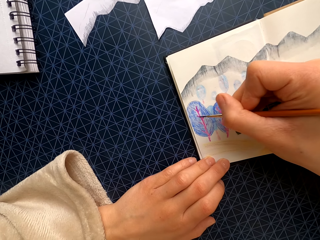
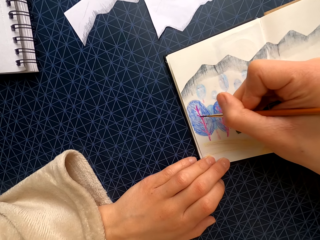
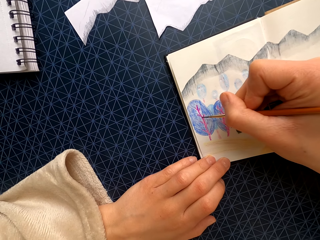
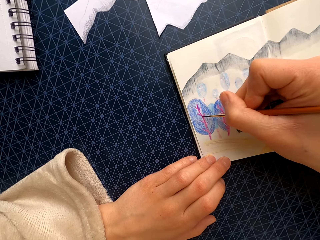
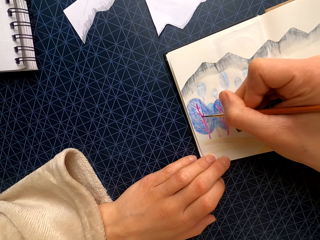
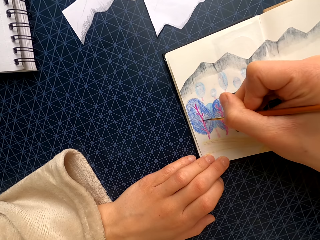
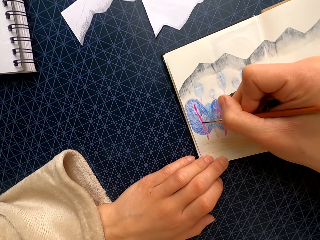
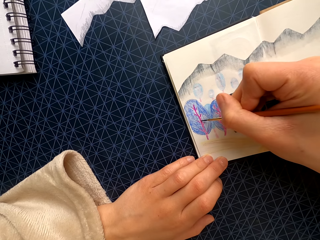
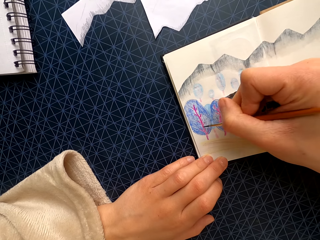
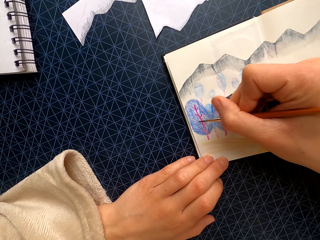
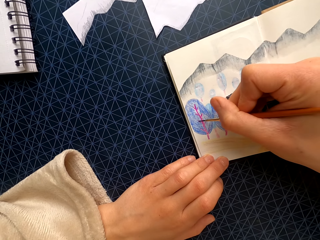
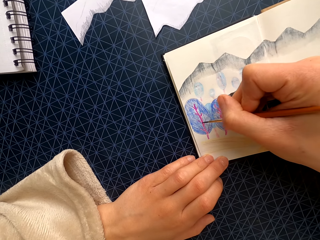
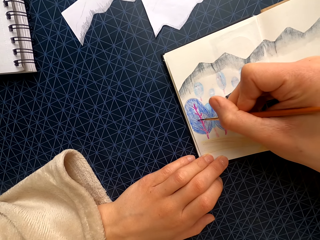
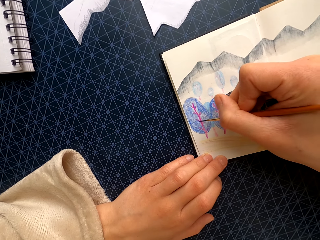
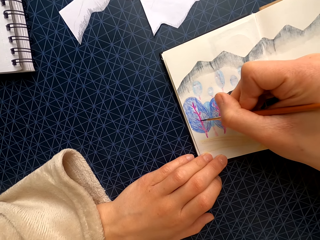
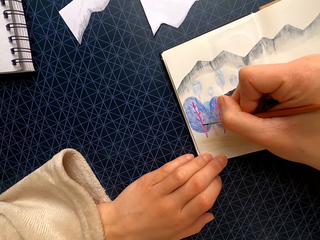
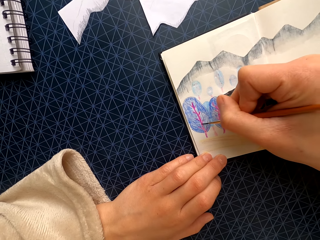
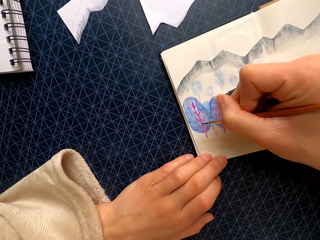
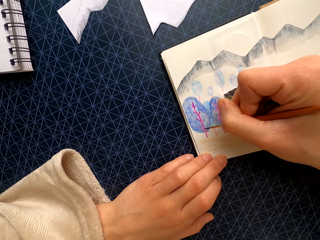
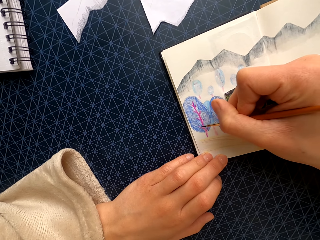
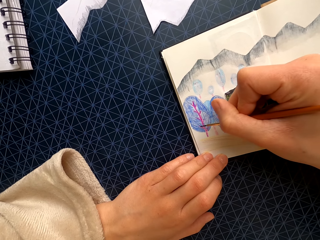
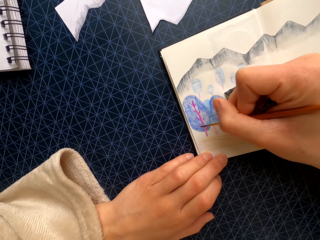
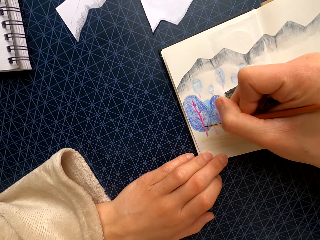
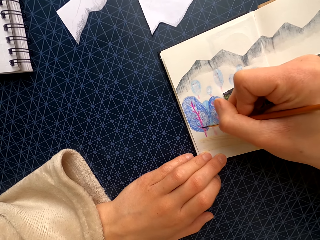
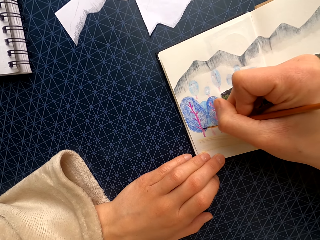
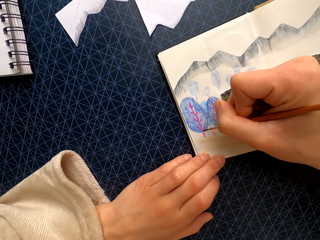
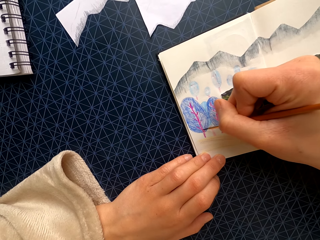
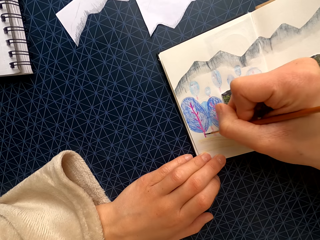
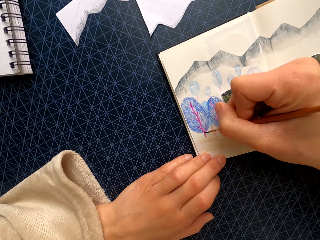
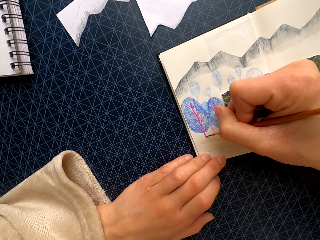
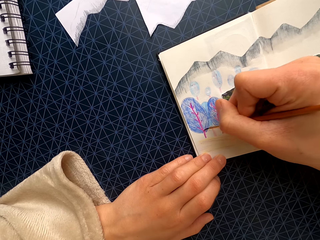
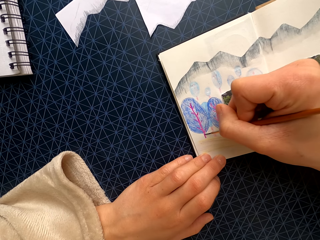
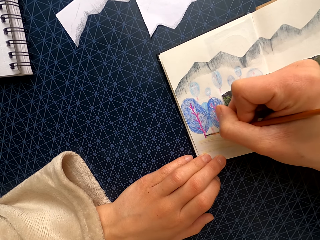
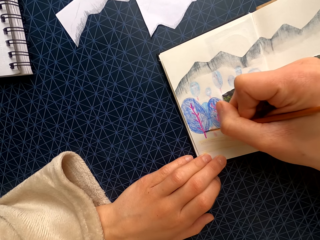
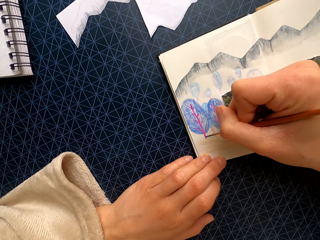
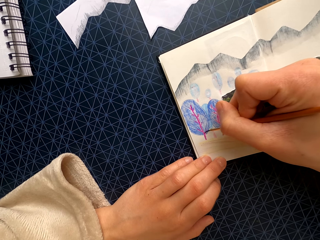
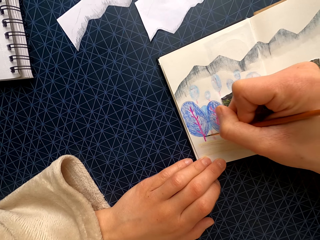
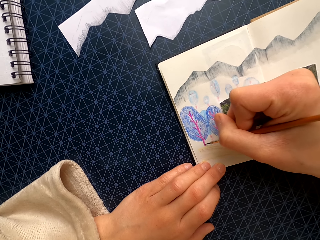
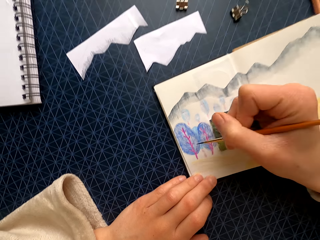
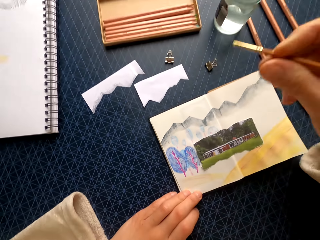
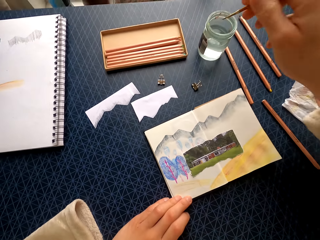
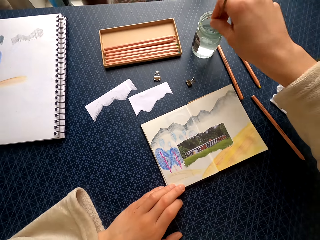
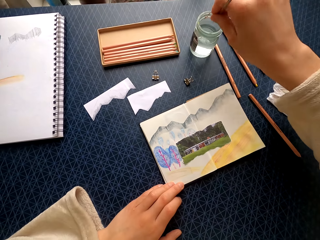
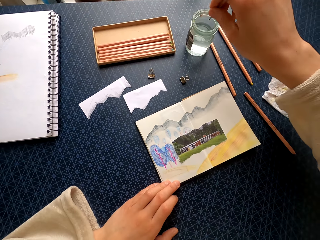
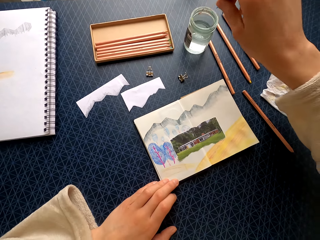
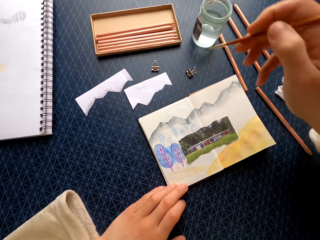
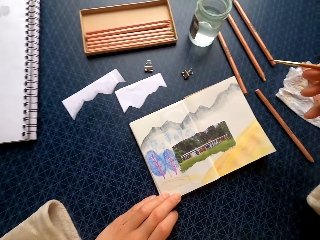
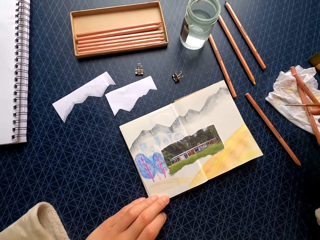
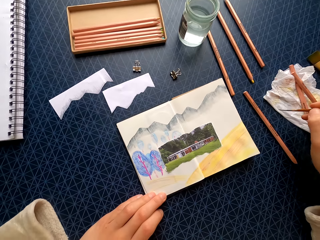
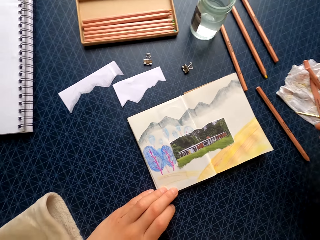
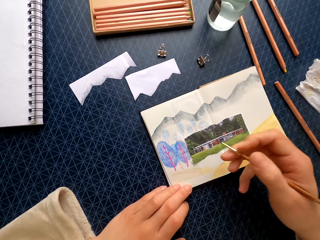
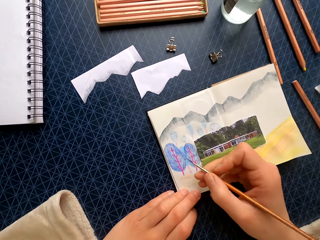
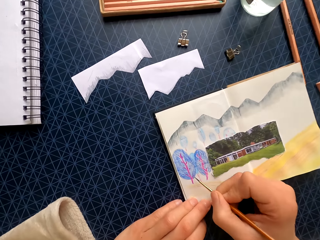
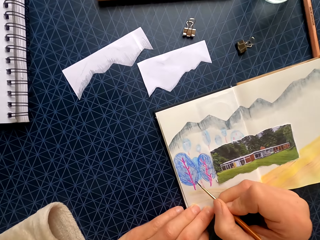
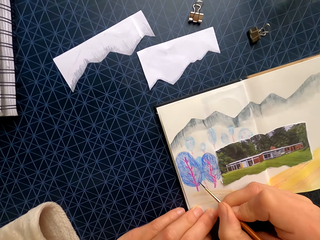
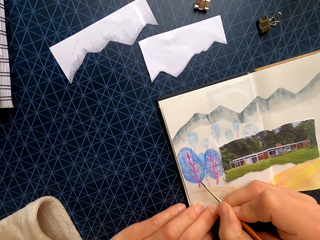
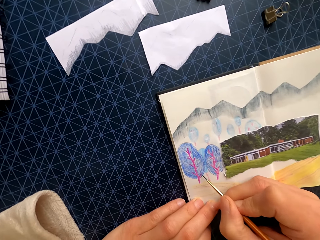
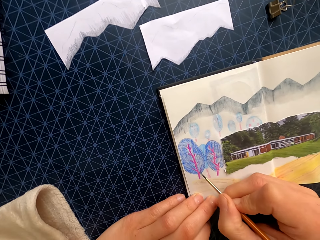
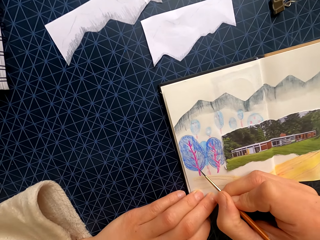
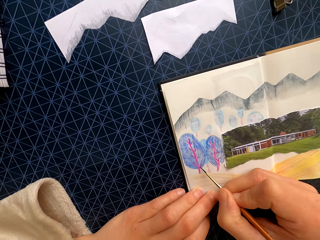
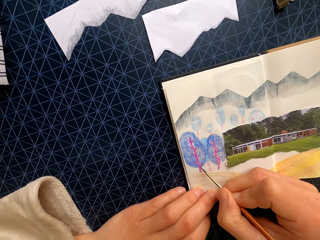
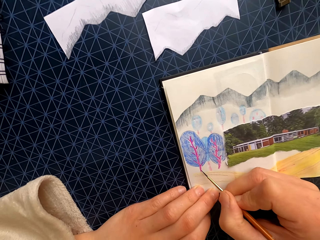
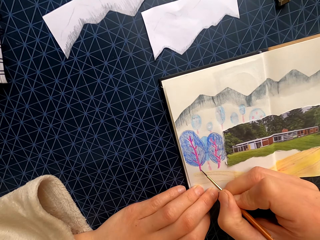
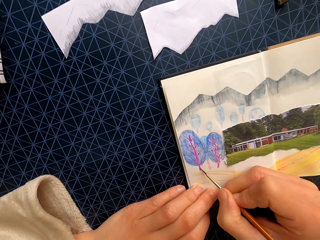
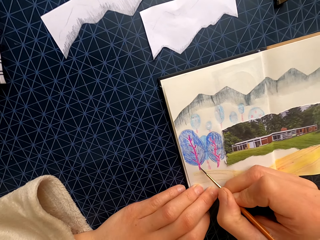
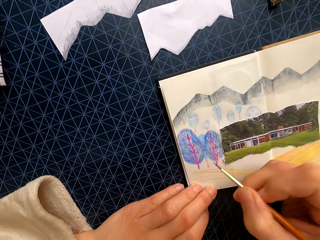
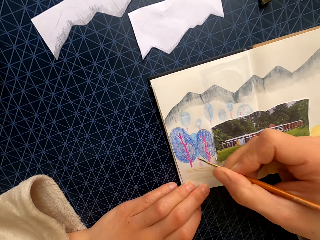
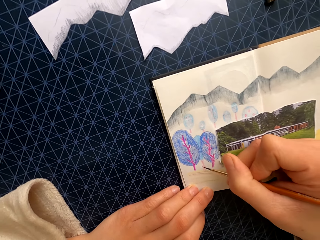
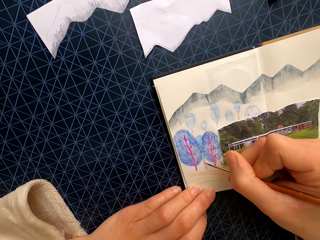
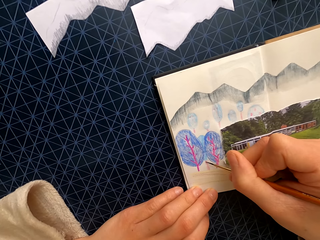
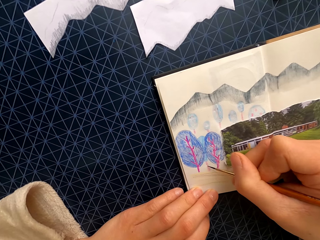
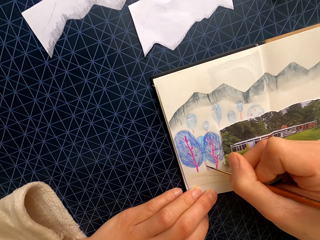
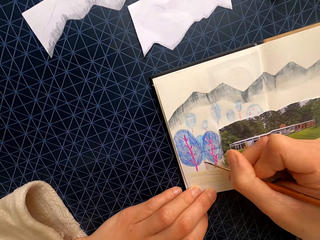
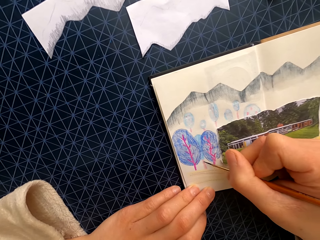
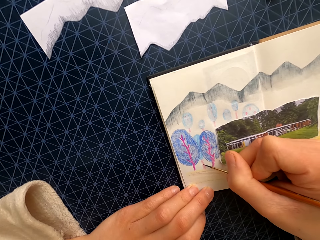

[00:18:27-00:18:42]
The camera wearer dips the brush in water on the tin. They rub the paper towel. They color the drawing.

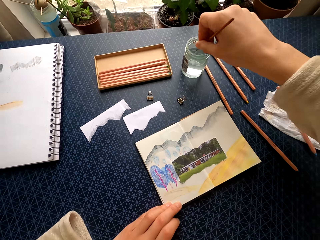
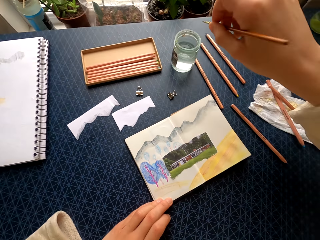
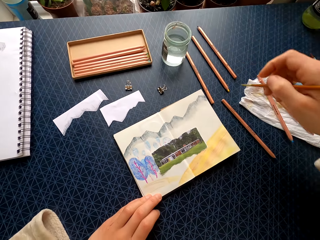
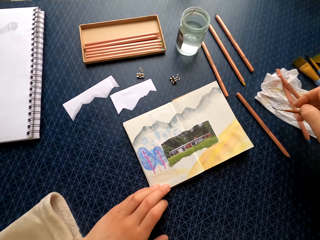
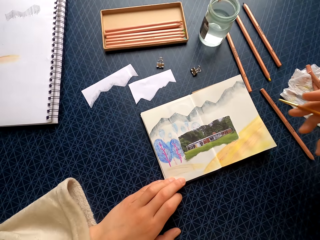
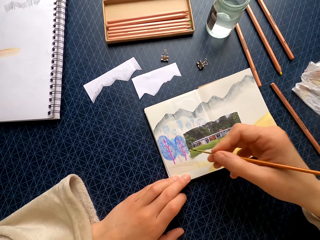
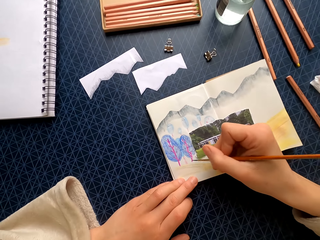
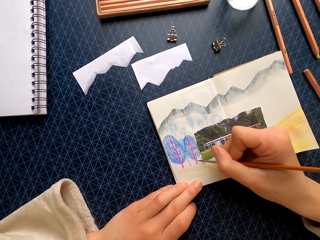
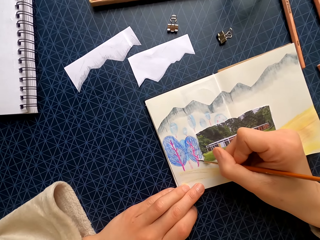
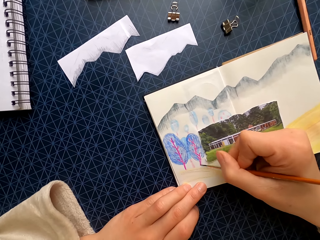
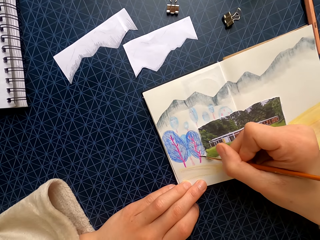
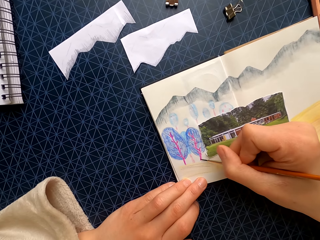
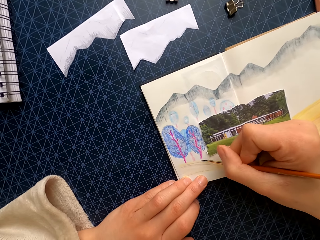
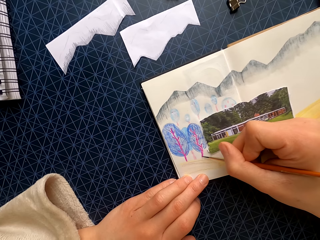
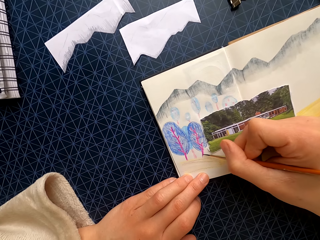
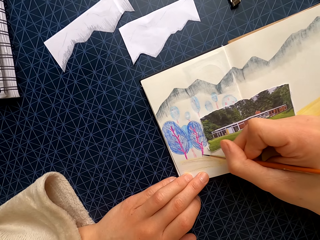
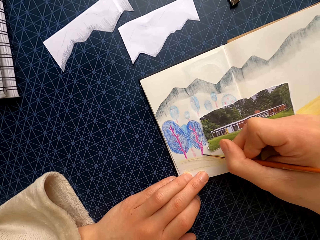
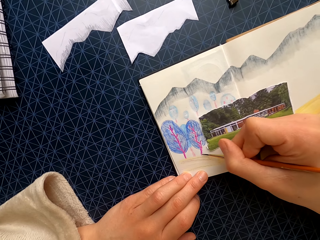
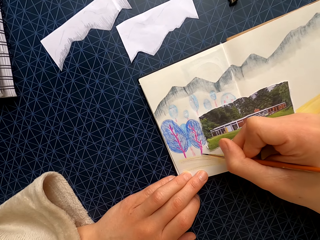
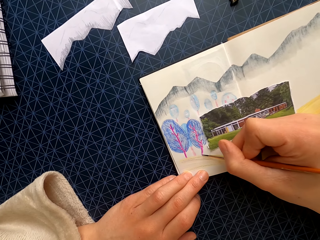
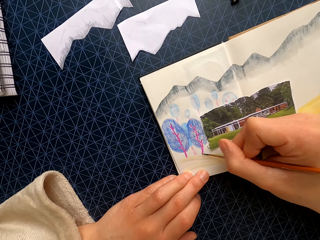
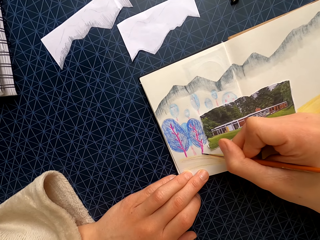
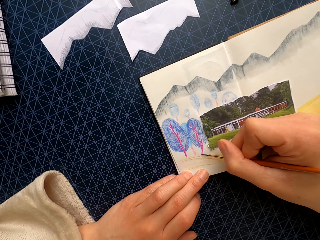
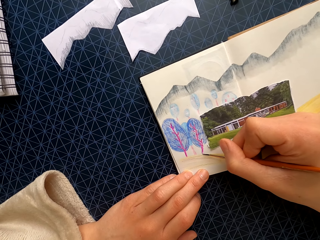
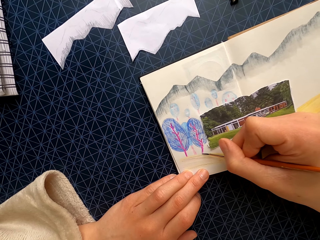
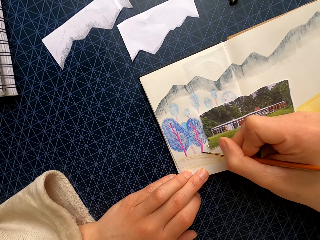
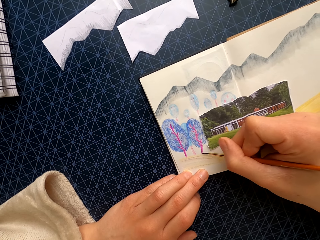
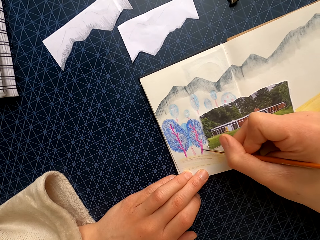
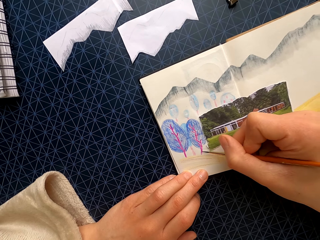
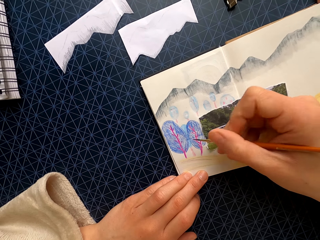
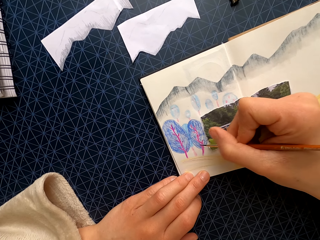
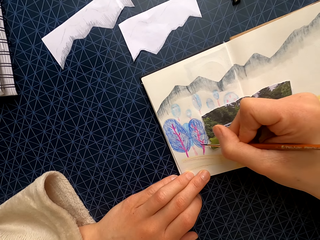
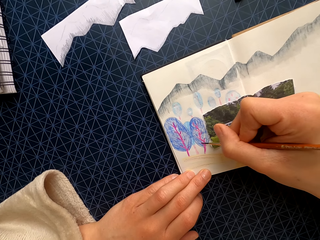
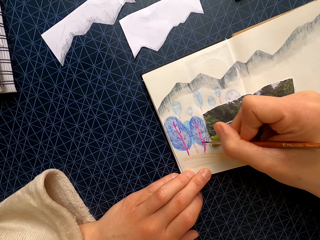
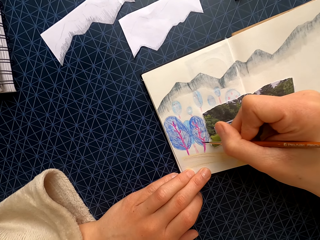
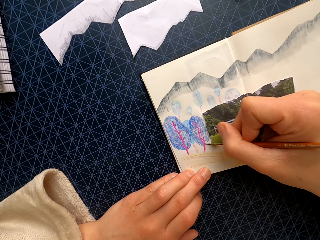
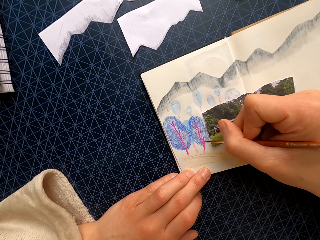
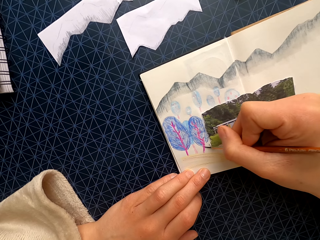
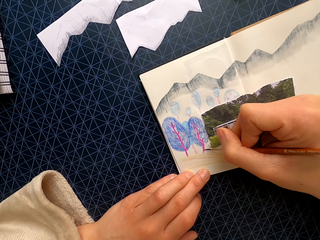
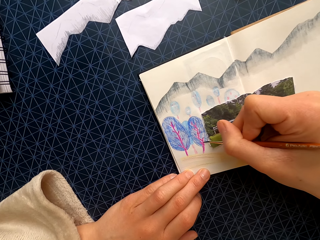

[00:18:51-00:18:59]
The camera wearer dips the brush in water in a tin. They brush the paper towel. They color the drawing.
